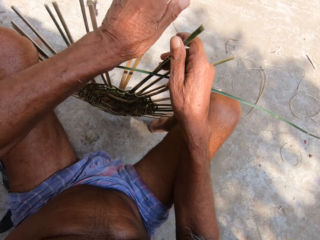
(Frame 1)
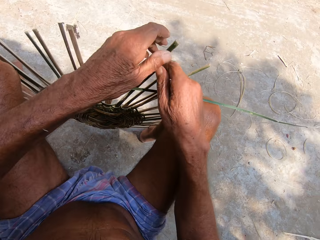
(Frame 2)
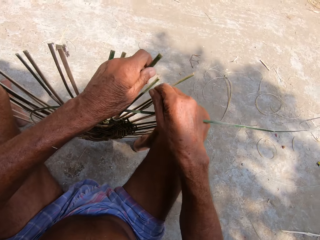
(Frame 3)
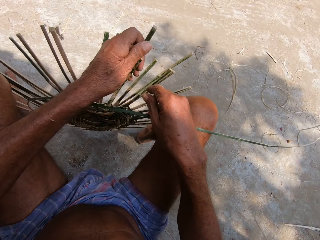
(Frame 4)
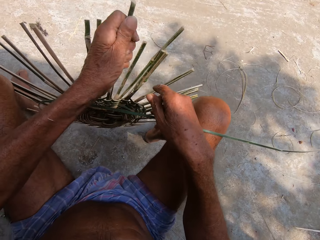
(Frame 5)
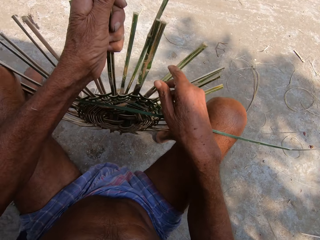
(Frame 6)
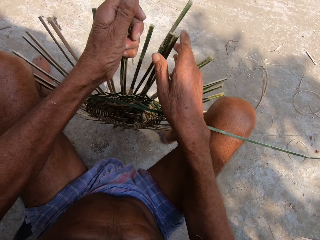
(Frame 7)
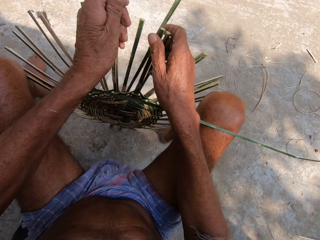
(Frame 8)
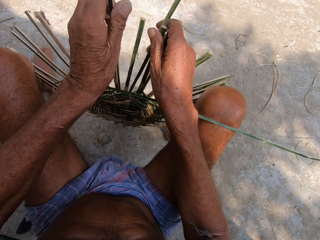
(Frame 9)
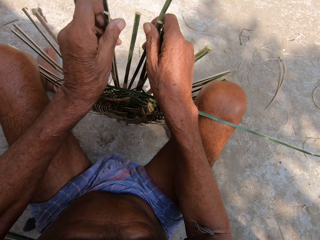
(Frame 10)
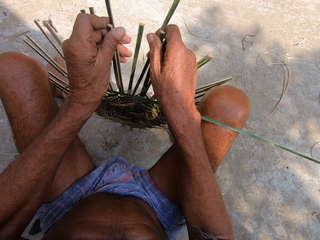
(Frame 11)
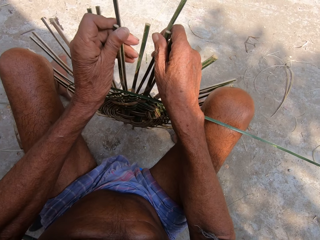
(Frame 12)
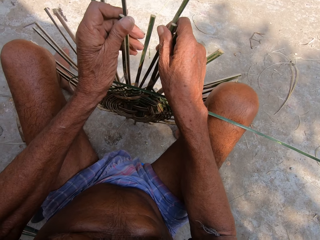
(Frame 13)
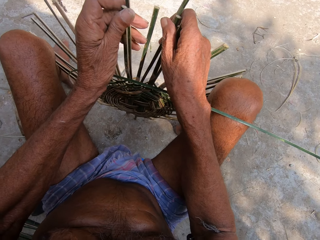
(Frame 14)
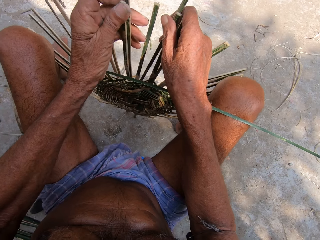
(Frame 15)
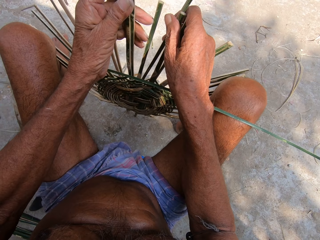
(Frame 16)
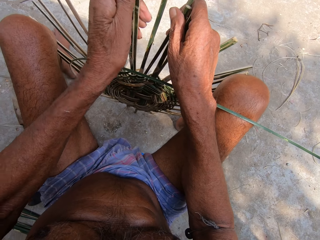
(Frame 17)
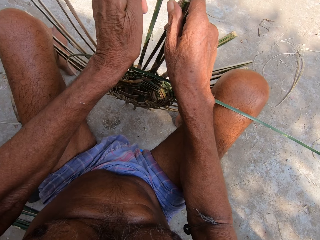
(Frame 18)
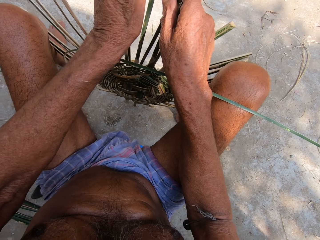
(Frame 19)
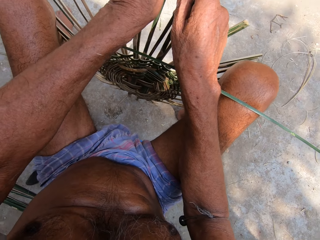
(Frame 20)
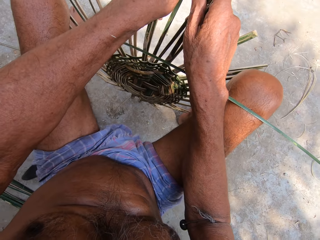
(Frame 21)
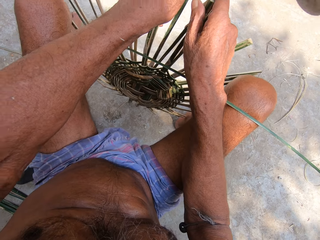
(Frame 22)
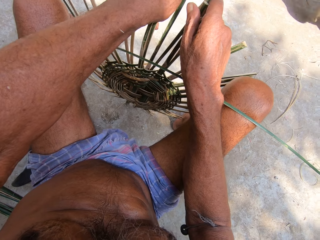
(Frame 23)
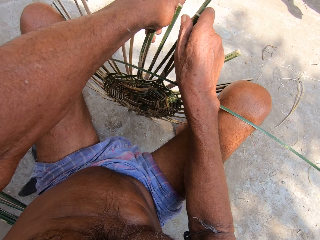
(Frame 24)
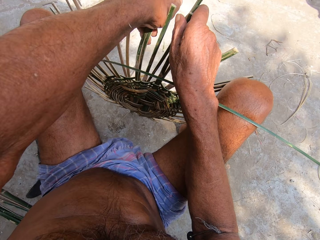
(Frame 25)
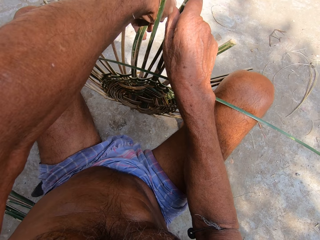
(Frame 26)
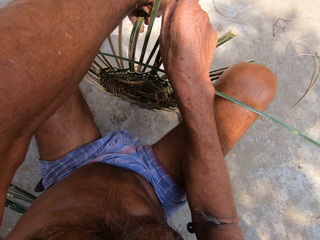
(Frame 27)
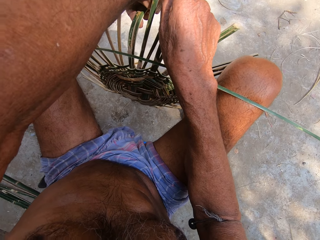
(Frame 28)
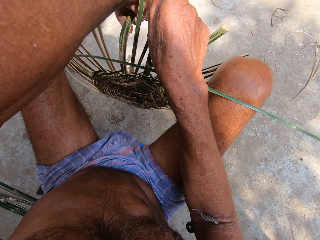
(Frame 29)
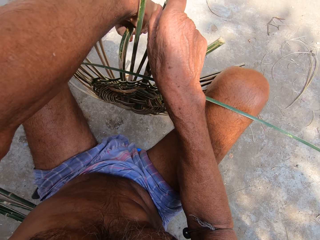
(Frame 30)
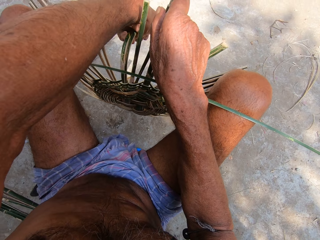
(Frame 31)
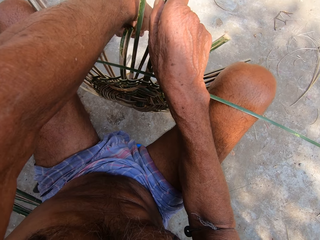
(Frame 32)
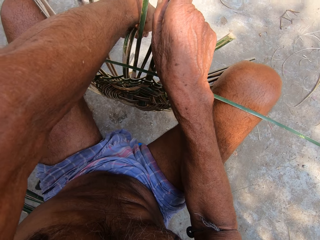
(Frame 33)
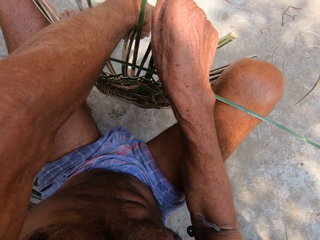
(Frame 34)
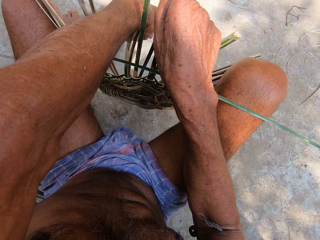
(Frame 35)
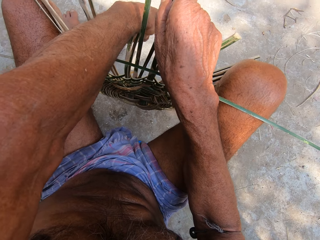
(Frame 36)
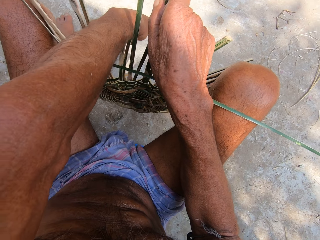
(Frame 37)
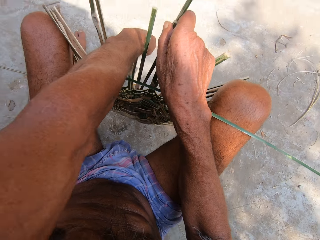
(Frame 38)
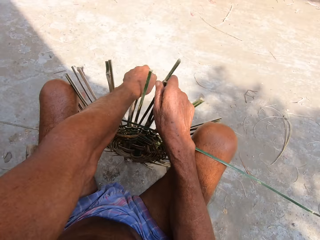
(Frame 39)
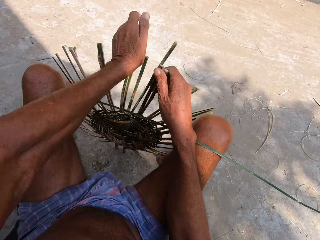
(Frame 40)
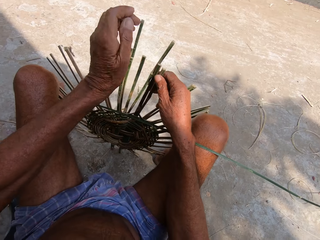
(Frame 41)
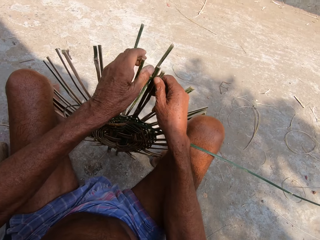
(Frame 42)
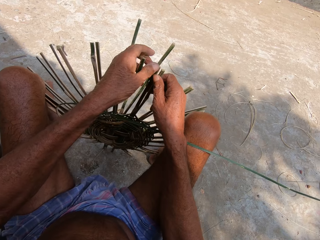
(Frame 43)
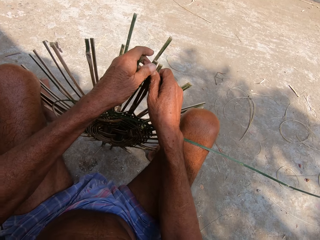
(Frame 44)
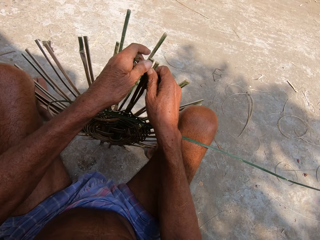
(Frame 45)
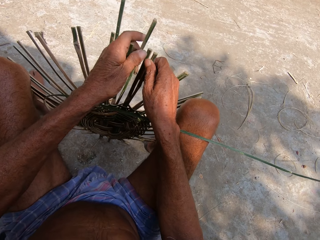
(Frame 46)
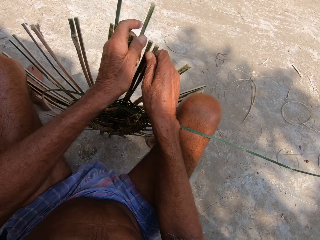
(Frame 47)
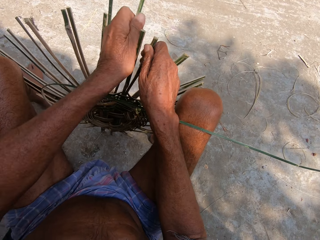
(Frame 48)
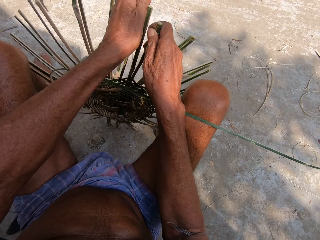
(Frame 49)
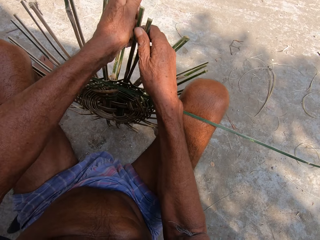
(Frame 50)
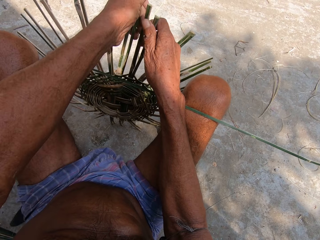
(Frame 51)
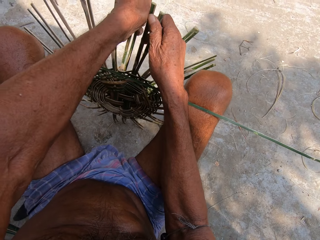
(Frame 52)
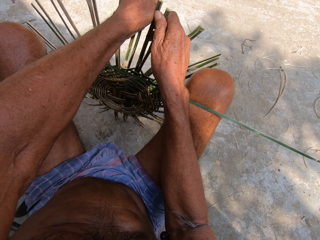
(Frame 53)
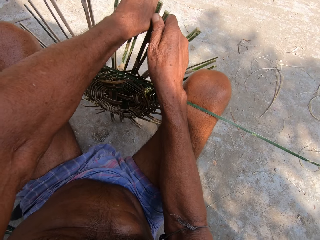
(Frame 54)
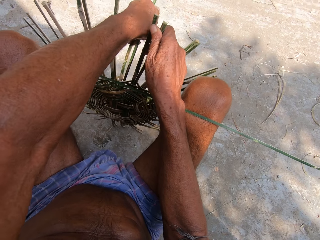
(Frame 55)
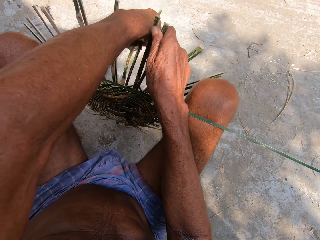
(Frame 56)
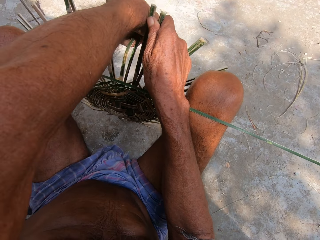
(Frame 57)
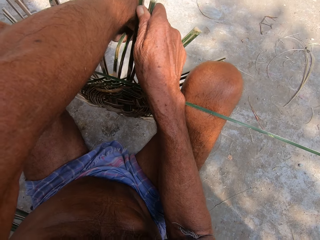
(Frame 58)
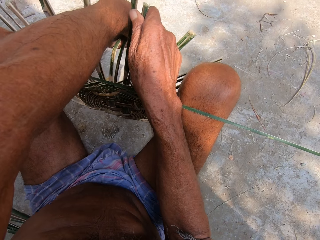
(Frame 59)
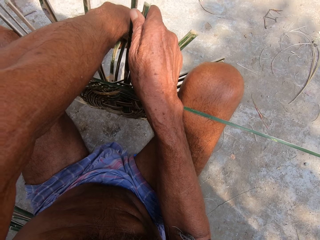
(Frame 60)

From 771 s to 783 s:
The camera wearer adjusts the basket with his left hand. He bends a bamboo strip with his left hand. He bends the bamboo strip with his left hand again.

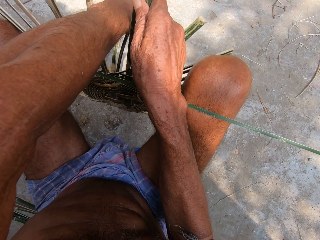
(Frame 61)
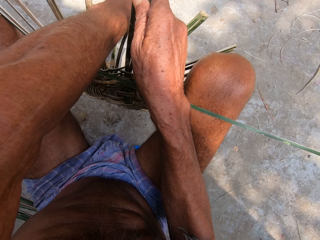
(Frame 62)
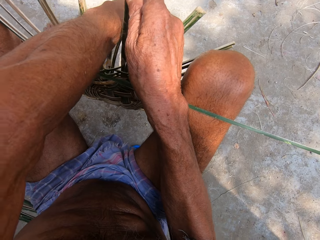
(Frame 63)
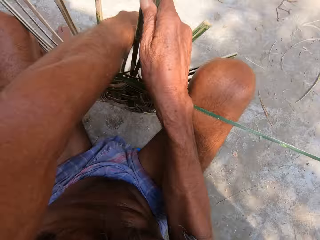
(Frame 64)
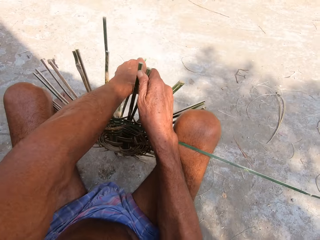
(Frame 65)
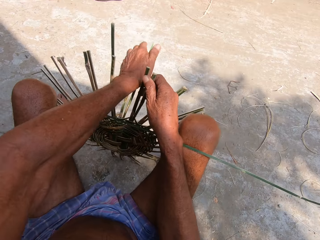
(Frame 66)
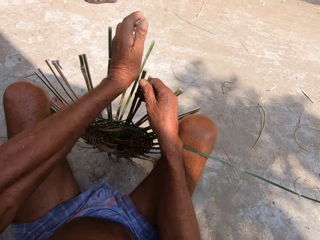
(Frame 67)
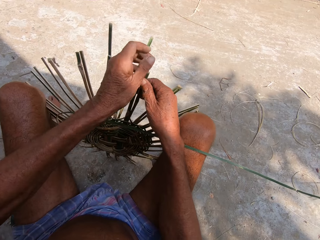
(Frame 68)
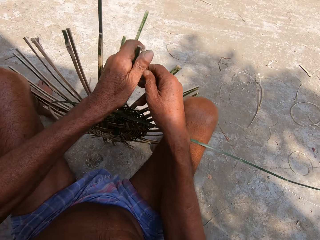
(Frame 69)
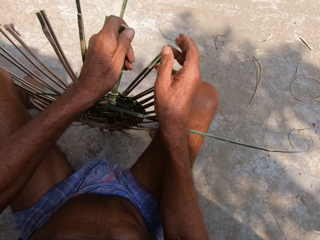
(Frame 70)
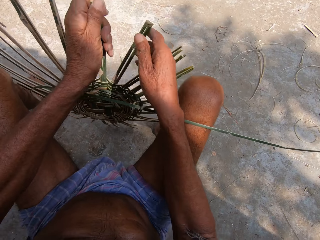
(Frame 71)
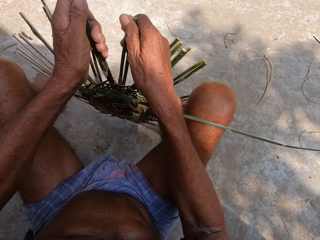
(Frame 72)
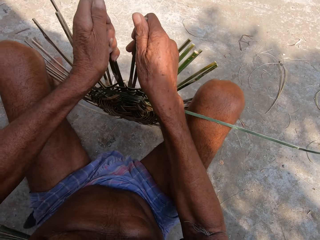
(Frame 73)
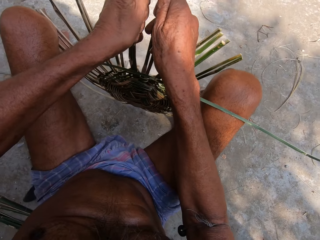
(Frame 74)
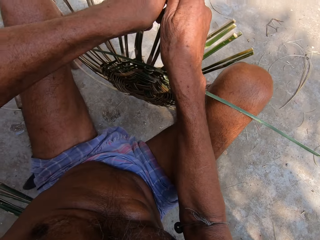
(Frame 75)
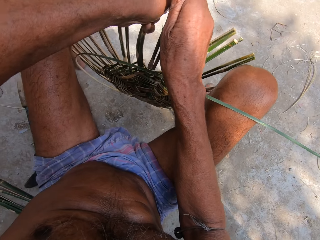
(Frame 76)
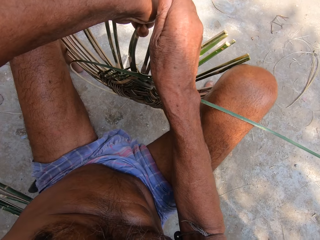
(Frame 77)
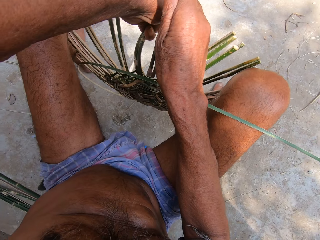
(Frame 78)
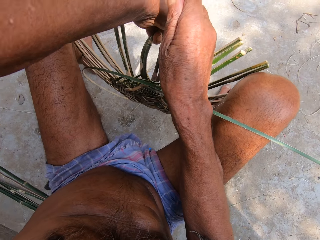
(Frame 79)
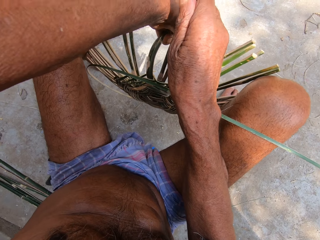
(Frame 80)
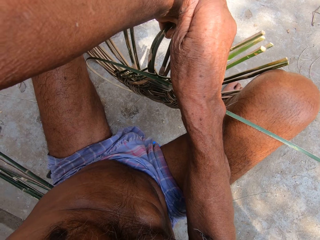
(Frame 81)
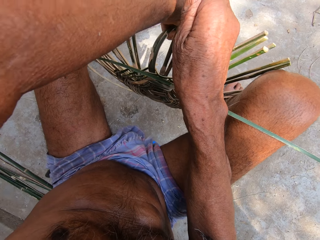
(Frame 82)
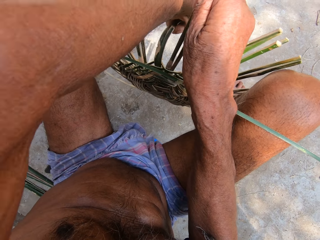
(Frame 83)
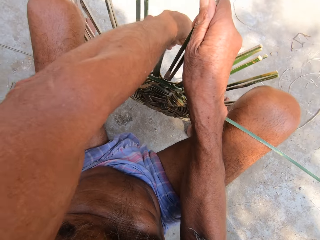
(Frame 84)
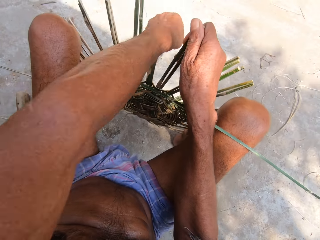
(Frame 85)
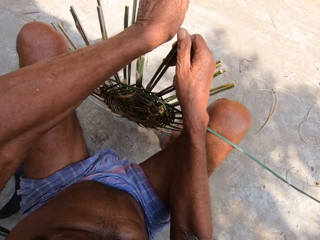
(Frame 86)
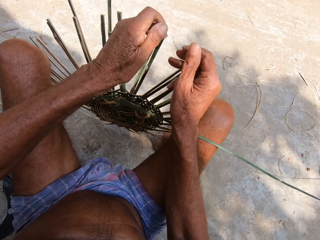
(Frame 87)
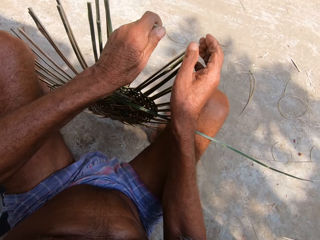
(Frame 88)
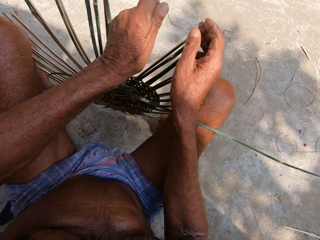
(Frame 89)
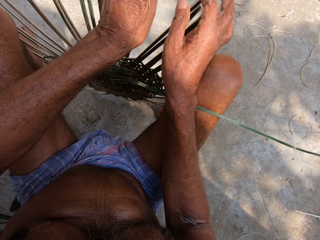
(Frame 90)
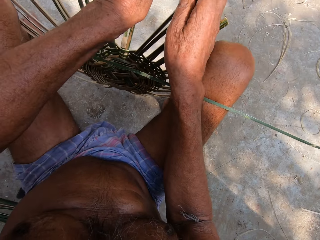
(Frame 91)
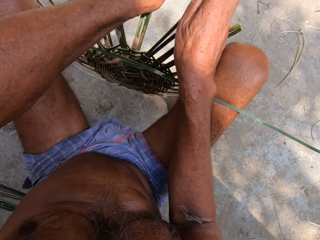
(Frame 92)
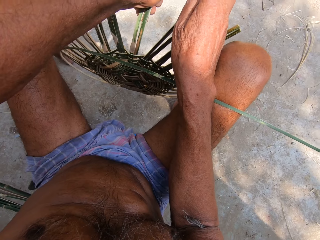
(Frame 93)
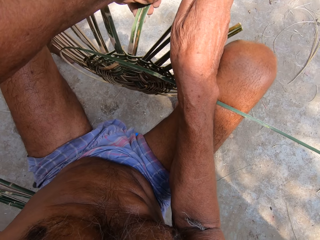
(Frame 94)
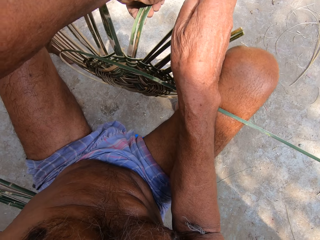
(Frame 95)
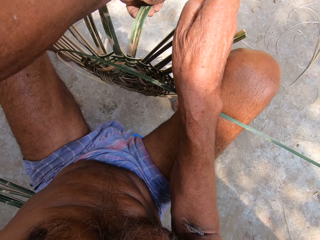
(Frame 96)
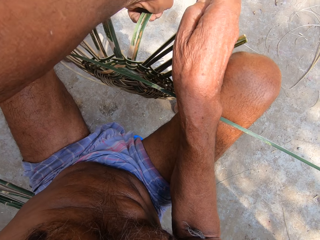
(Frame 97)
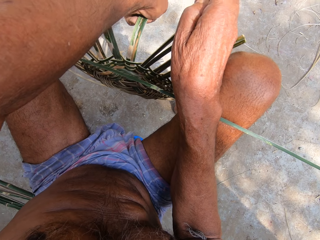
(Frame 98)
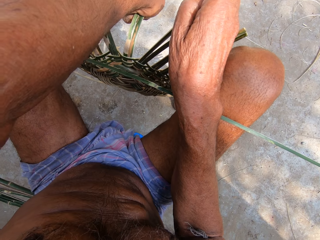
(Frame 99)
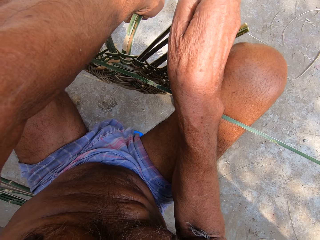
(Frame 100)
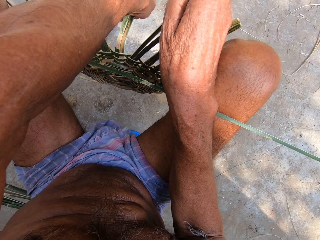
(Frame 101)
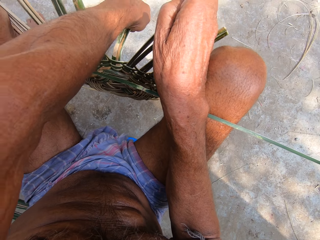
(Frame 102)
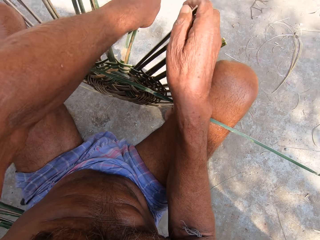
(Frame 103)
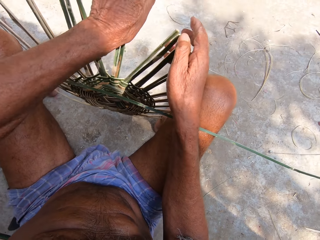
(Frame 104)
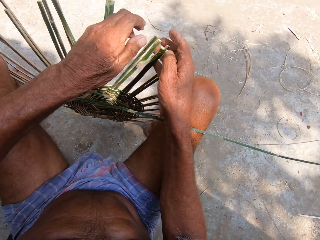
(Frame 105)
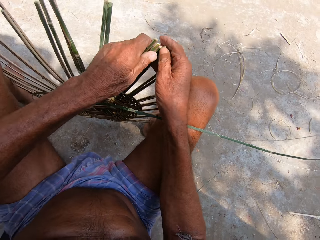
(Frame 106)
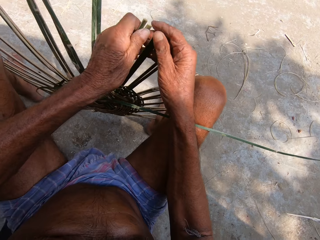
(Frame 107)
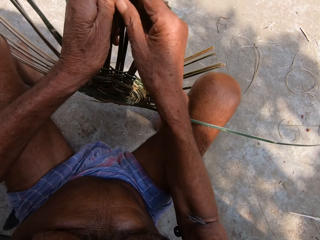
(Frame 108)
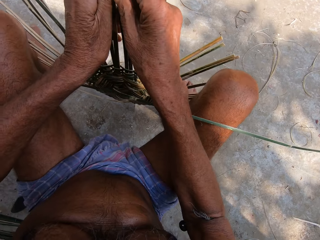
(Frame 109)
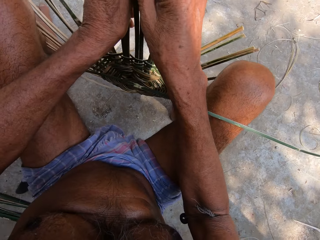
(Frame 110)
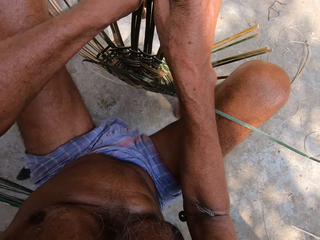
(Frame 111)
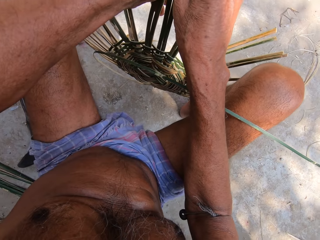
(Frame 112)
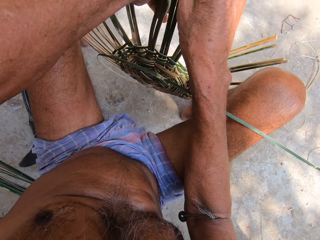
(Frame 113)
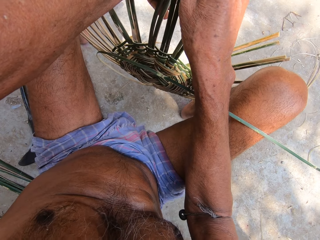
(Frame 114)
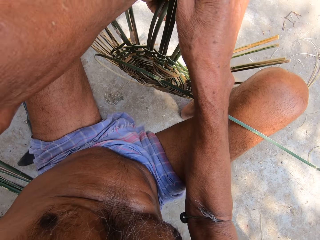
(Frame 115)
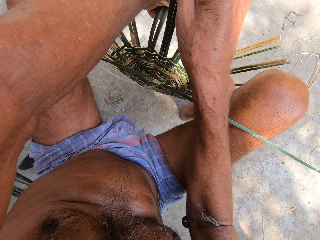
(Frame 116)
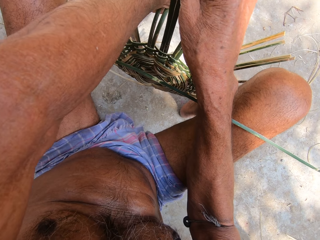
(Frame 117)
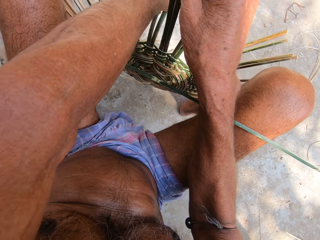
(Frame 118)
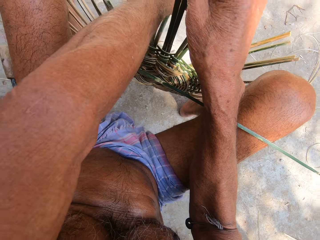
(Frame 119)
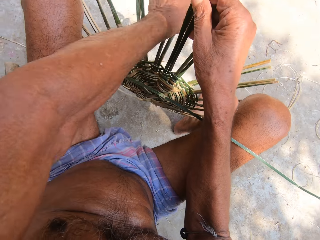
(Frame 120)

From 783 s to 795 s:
The camera wearer adjusts the basket with his left hand. He bends a bamboo strip with his left hand. He turns the basket. He squeezes on the bamboo. He bends the bamboo strip with his left hand. He adjusts the basket with his left hand. He bends the bamboo strip with his left hand.
